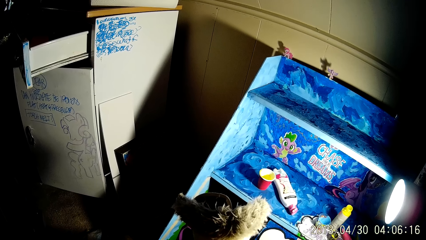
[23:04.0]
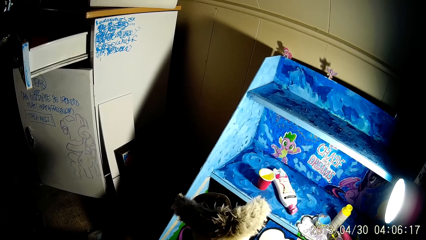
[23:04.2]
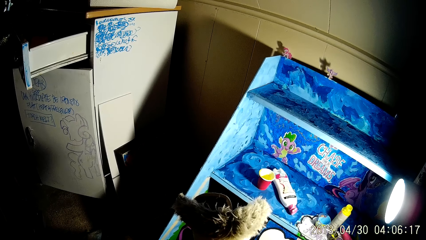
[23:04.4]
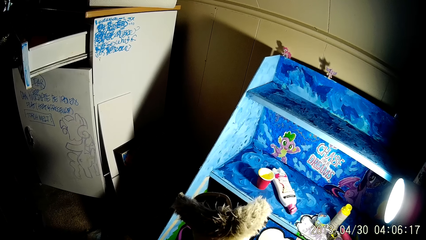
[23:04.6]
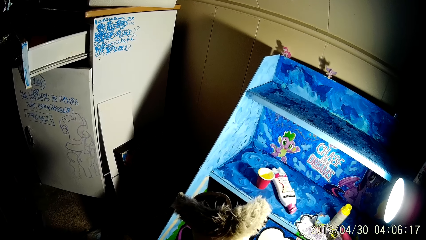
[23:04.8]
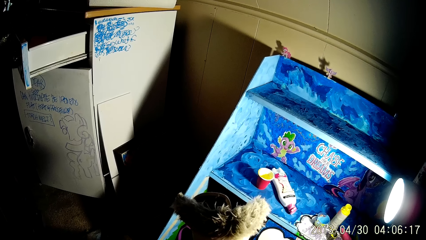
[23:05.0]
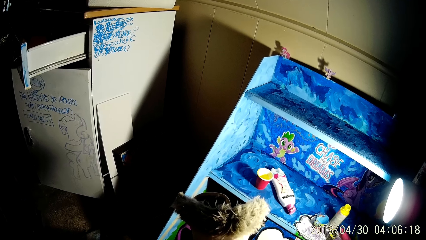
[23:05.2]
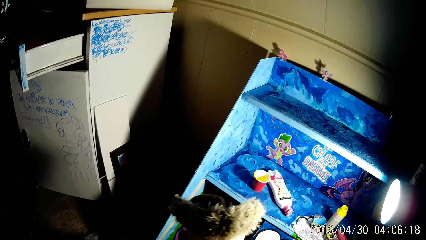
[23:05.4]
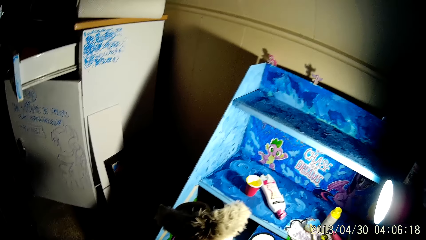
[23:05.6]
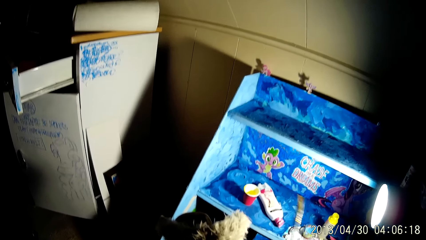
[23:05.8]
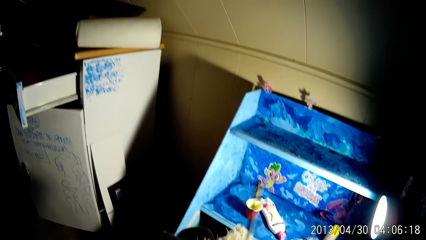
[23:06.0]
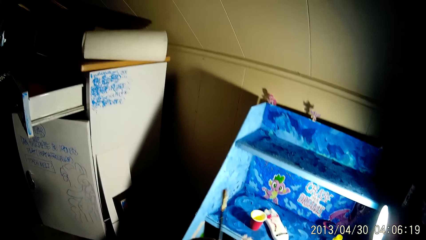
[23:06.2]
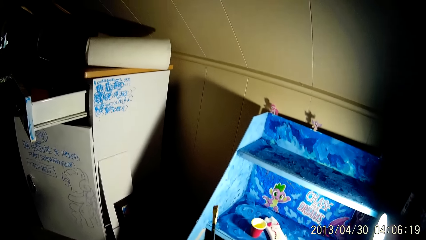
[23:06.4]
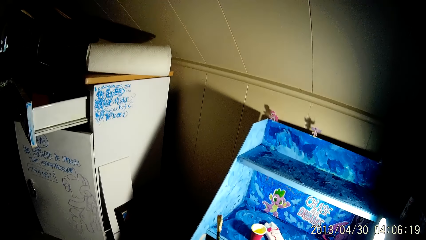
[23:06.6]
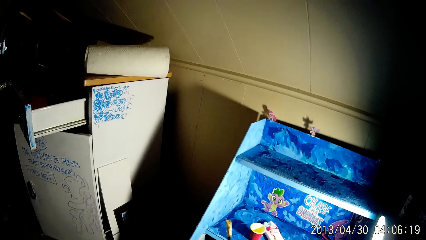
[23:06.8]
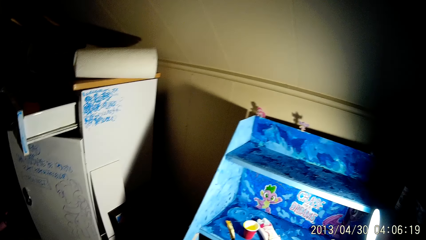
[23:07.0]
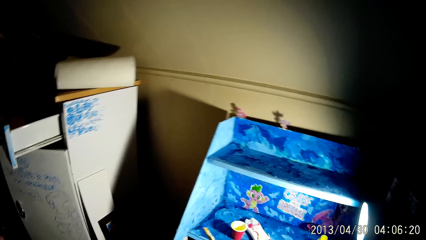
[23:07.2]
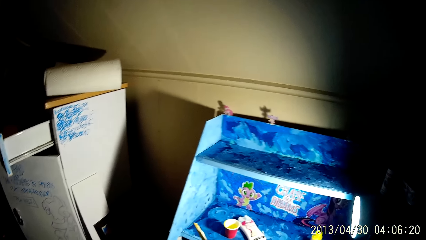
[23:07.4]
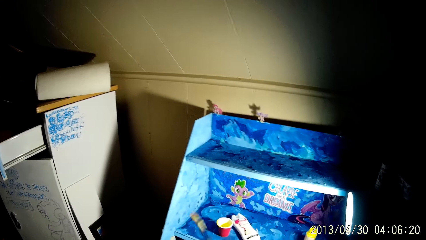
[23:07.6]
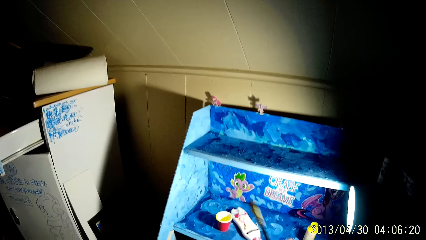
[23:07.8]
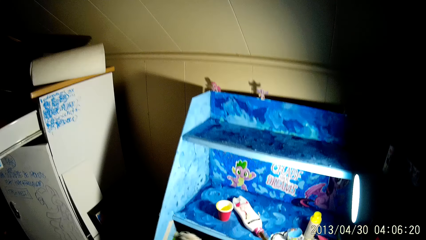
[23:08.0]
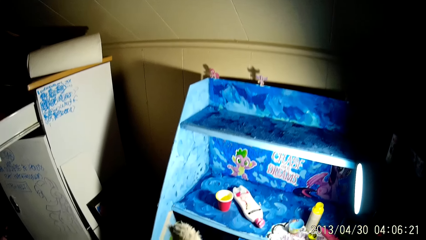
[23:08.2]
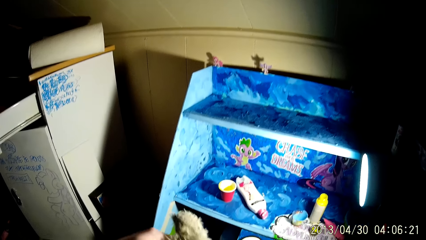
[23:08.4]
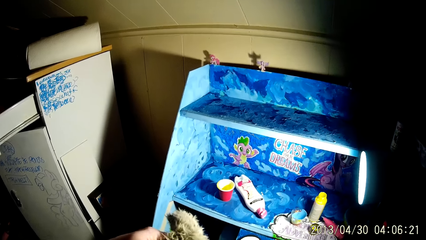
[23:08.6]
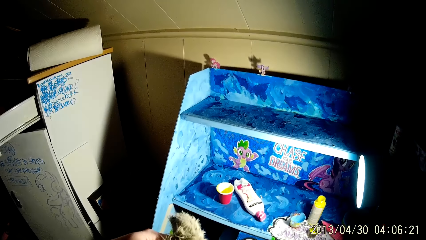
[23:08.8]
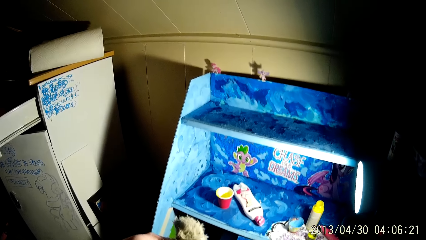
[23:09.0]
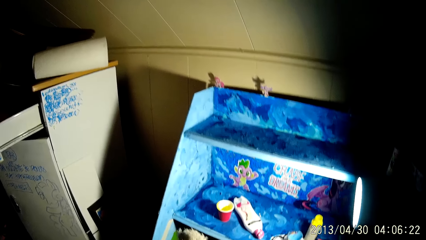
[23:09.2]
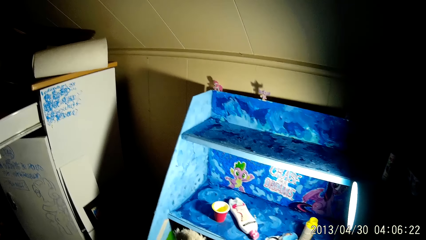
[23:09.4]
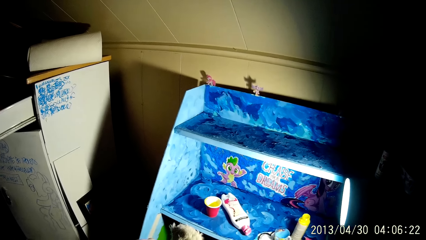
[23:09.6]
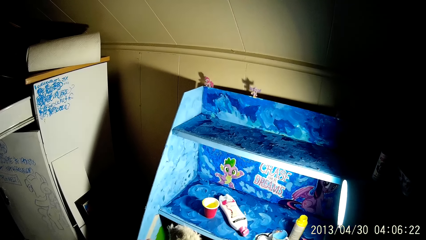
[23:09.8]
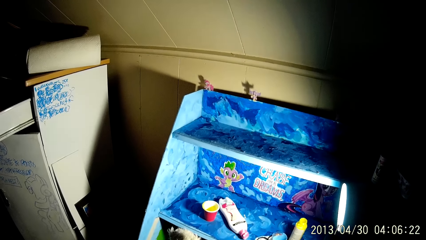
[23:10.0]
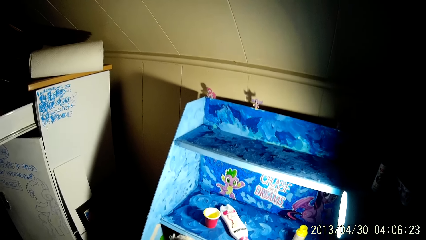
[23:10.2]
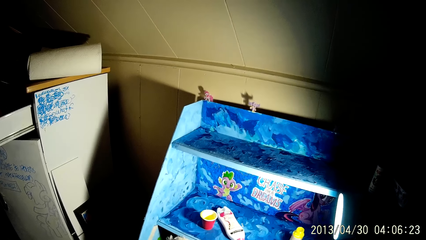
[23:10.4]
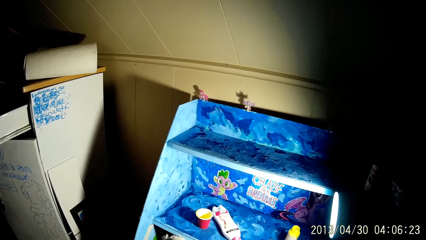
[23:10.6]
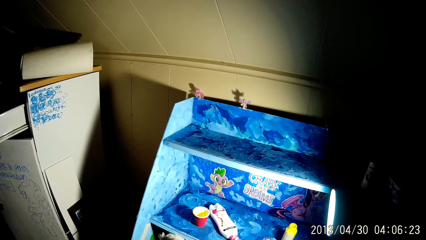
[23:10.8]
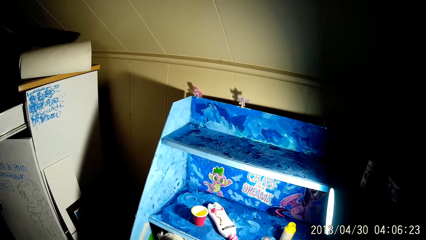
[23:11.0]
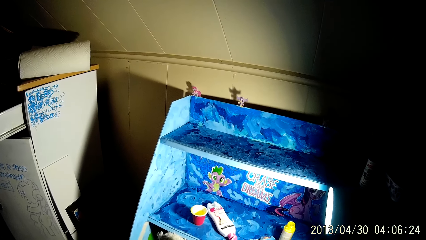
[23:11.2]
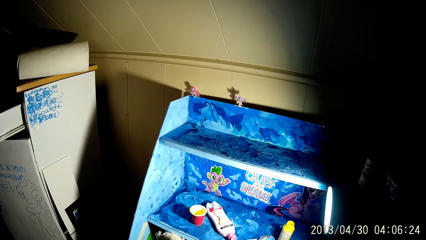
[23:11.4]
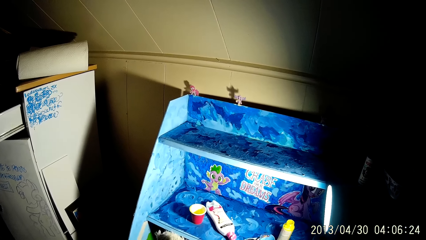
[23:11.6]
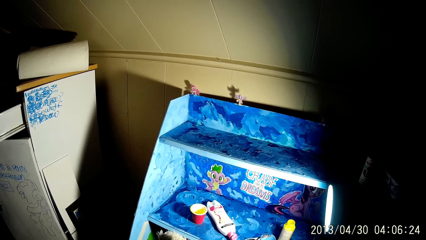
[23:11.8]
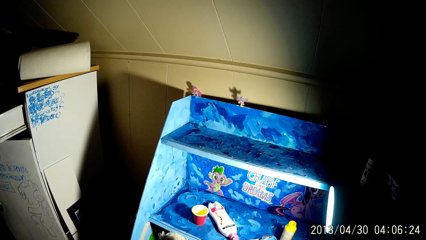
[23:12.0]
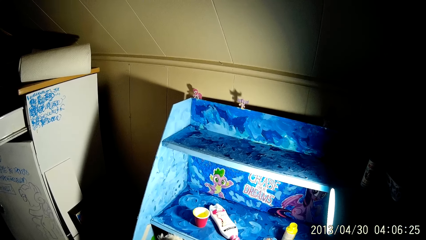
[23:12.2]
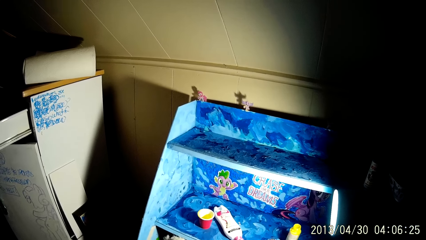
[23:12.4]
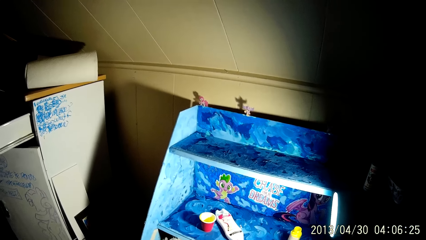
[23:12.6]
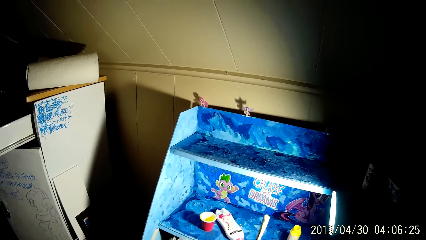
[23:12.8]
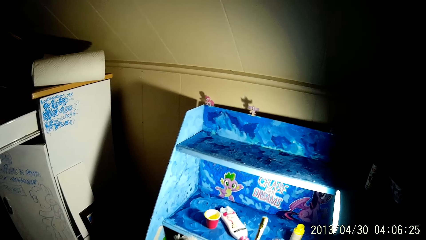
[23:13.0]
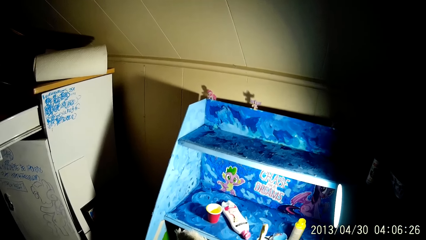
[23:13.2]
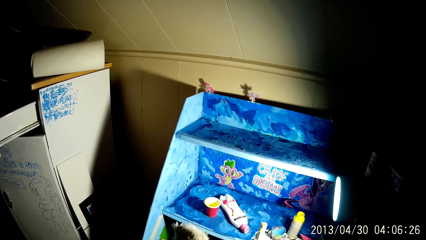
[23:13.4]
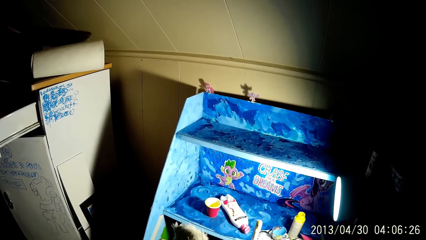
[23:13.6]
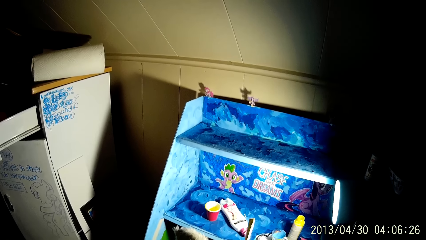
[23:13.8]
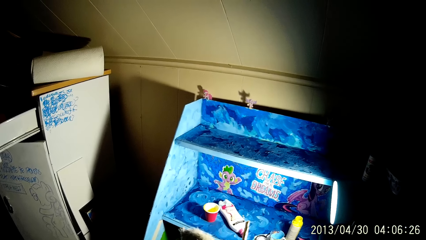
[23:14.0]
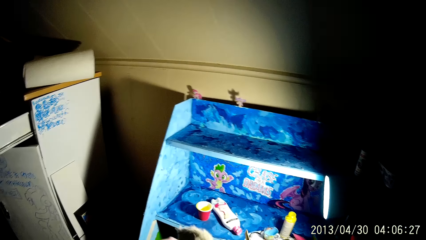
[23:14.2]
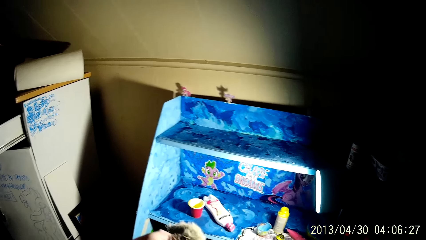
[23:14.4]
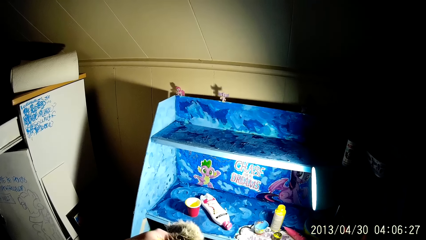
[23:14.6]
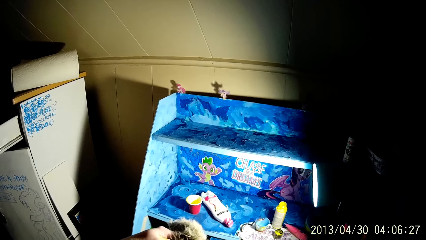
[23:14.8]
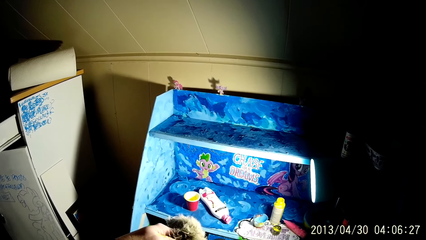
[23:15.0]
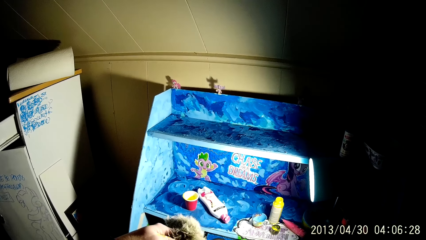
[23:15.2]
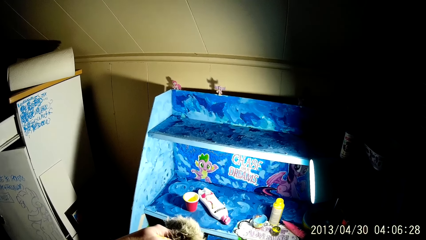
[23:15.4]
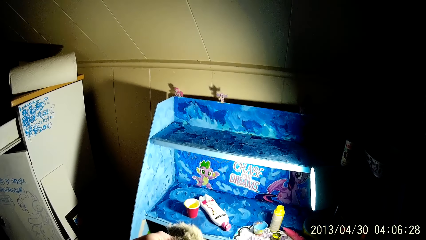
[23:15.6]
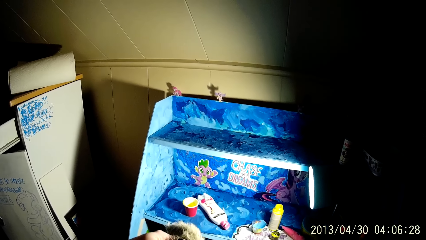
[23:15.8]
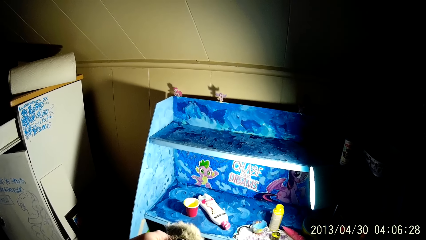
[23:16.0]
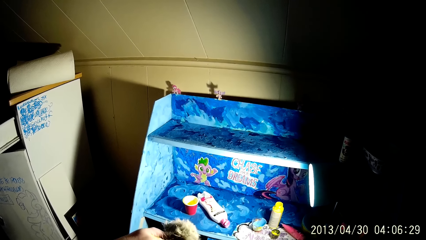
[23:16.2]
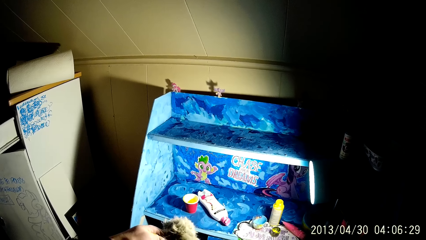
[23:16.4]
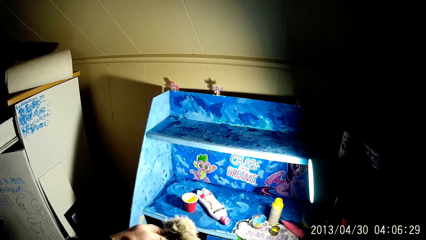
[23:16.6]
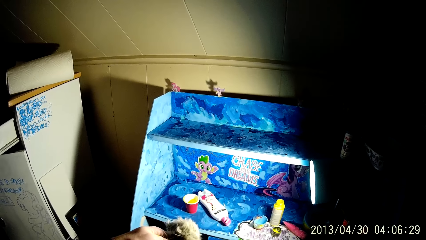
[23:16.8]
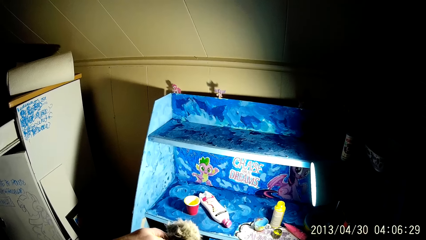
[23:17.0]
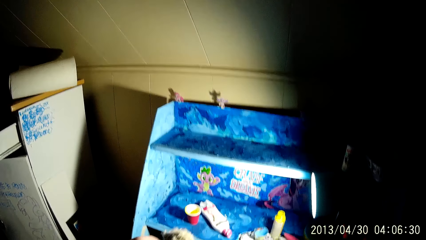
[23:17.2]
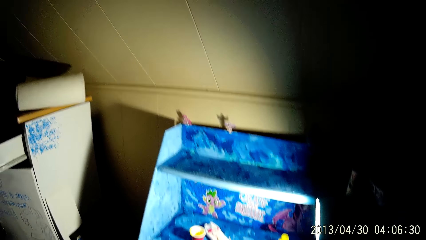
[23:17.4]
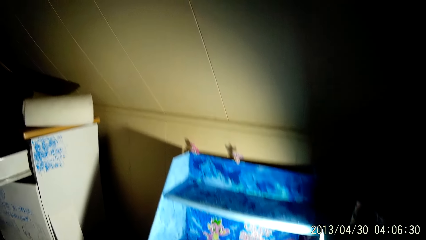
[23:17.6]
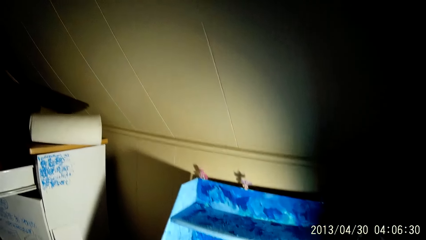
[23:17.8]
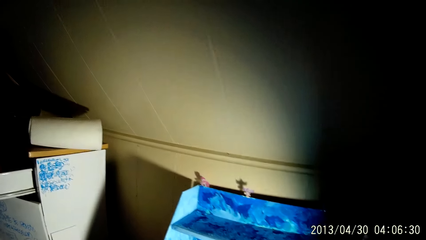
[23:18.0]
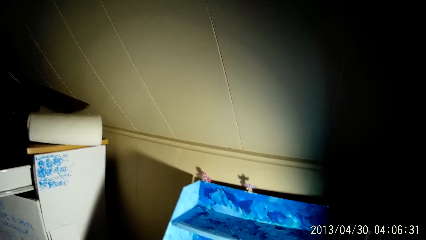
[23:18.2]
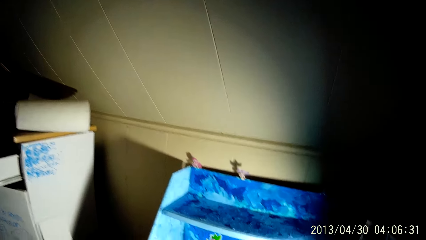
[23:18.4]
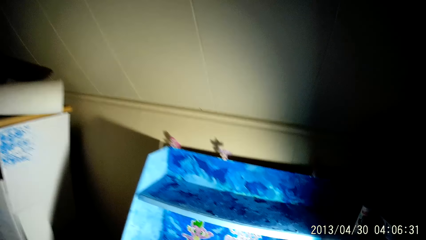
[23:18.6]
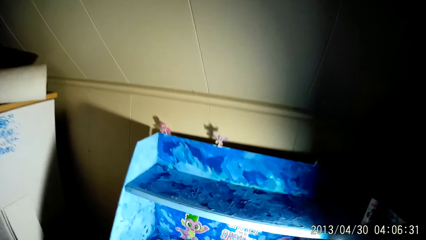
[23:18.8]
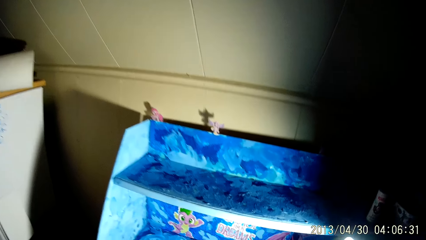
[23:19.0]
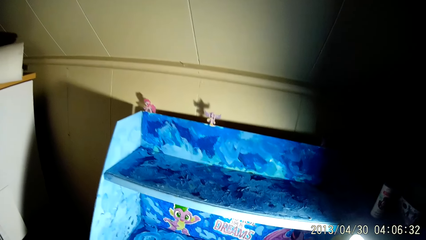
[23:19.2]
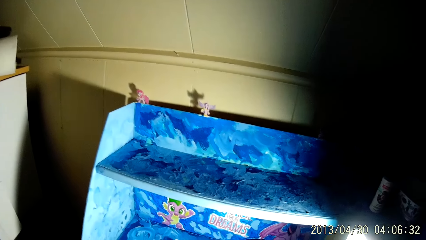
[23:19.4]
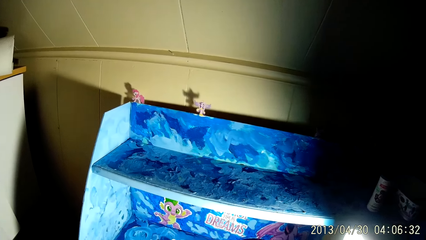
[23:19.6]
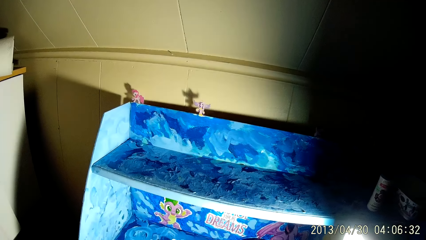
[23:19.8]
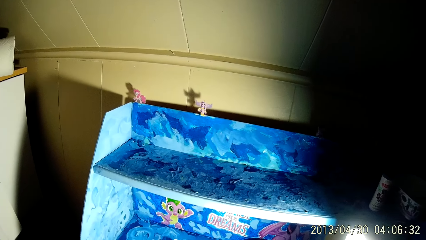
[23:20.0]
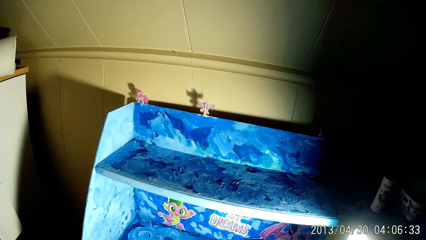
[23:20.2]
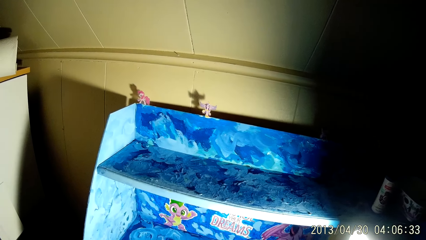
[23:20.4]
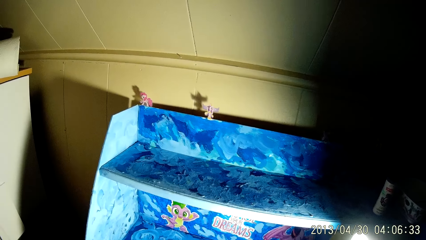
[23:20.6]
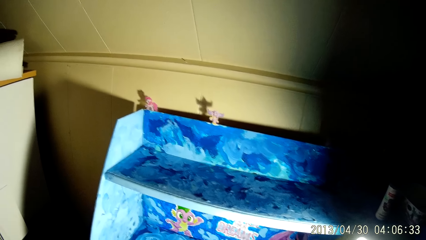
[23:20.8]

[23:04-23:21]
The camera wearer adjusts the boot with his right hand. He paints the boot with the paintbrush in his right hand.
